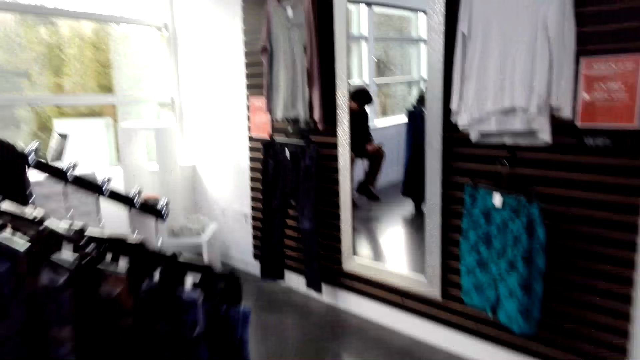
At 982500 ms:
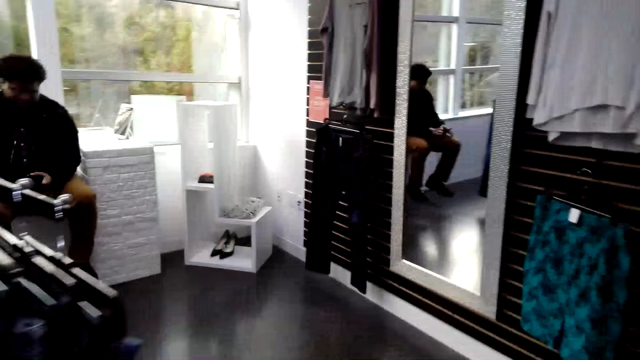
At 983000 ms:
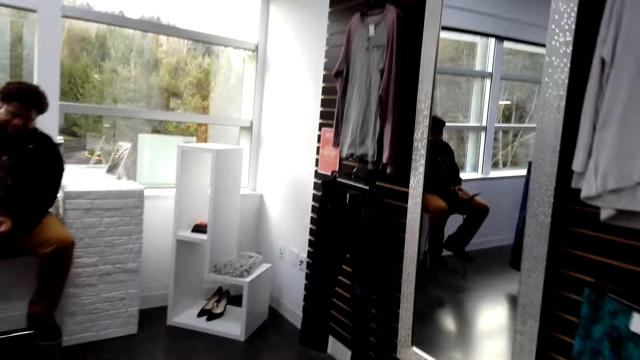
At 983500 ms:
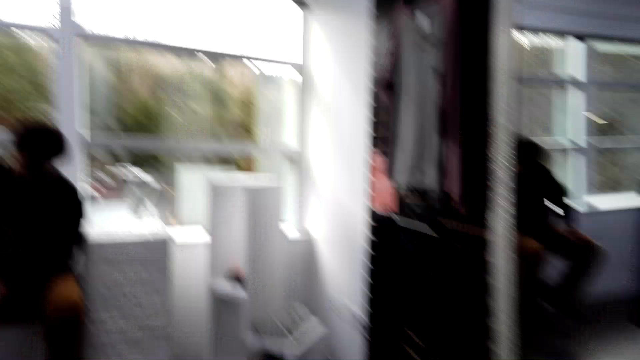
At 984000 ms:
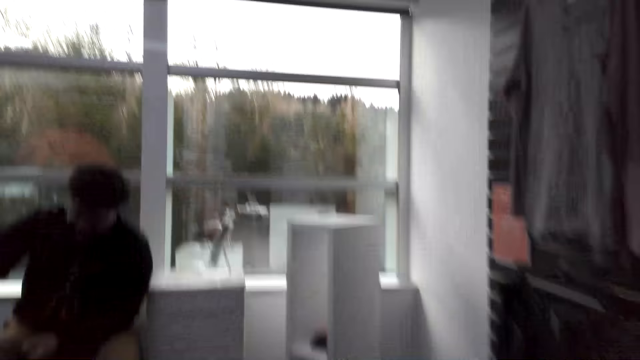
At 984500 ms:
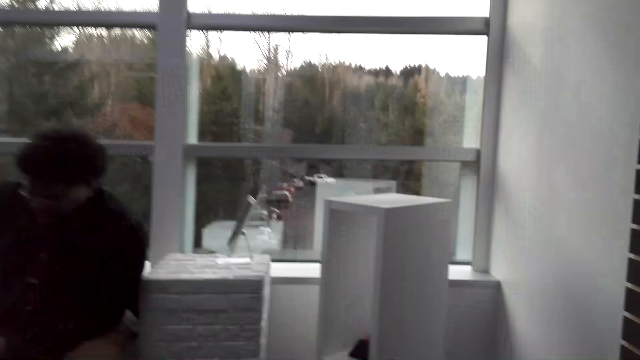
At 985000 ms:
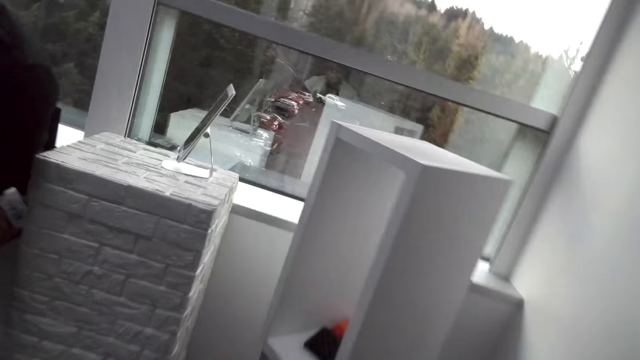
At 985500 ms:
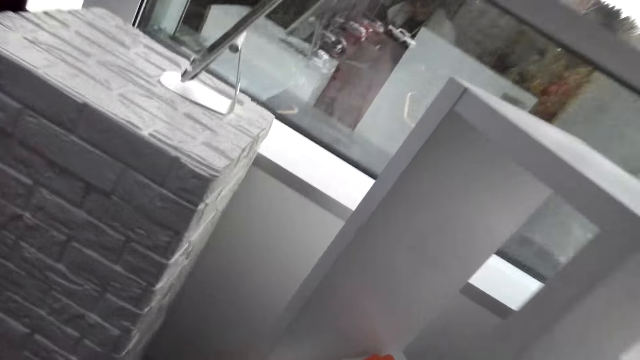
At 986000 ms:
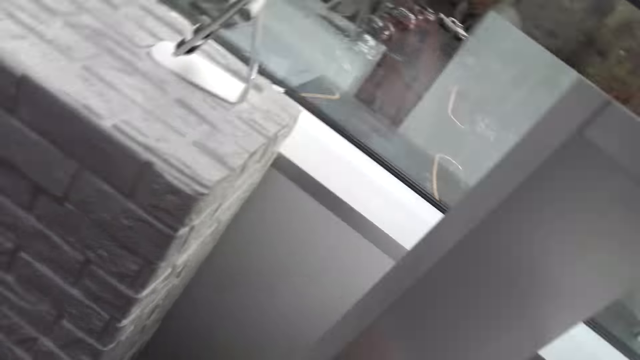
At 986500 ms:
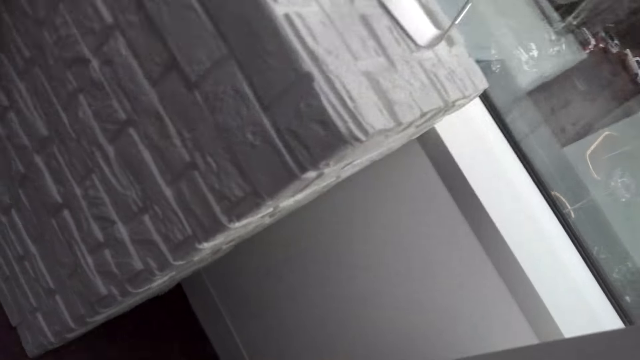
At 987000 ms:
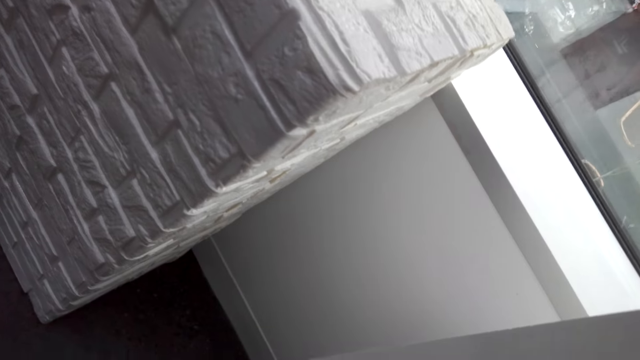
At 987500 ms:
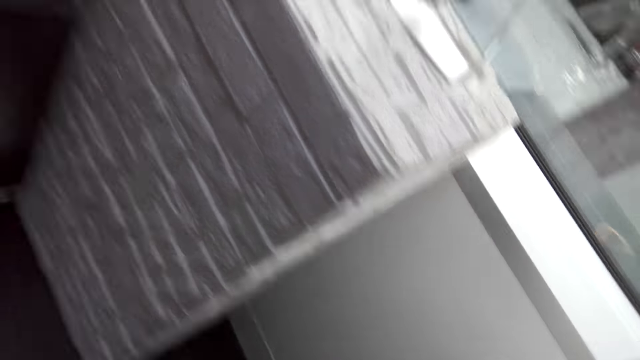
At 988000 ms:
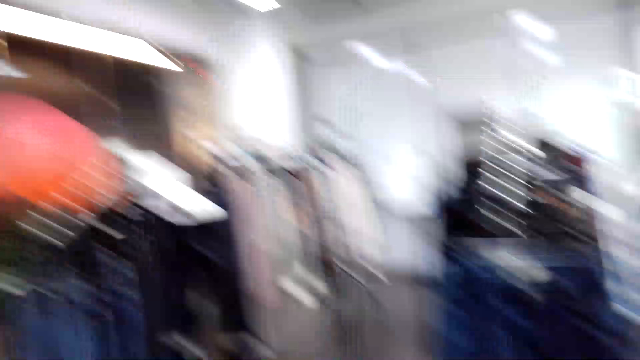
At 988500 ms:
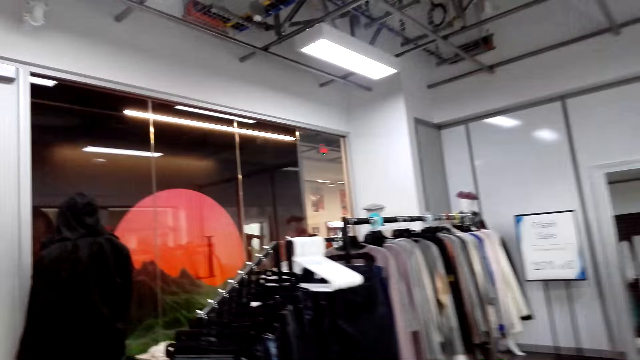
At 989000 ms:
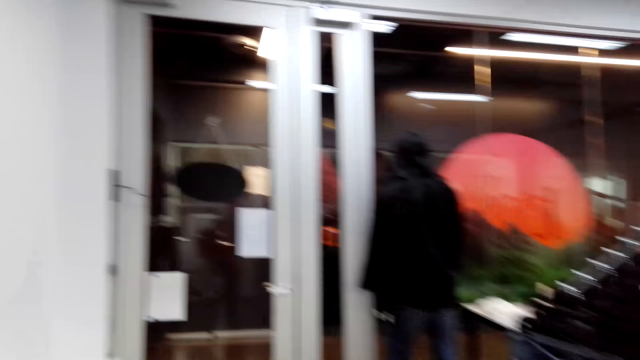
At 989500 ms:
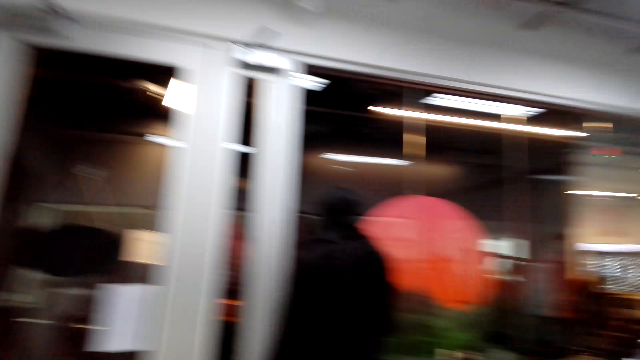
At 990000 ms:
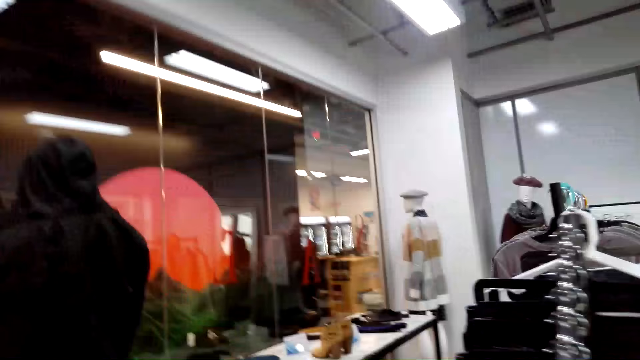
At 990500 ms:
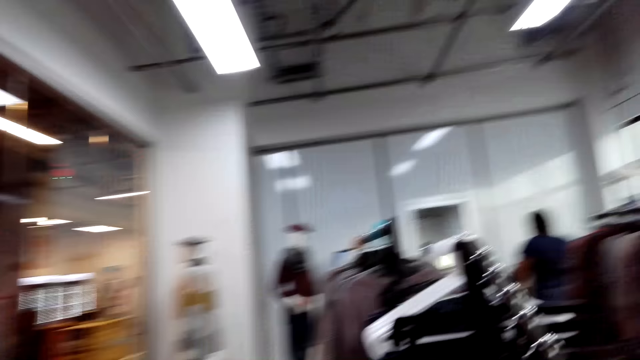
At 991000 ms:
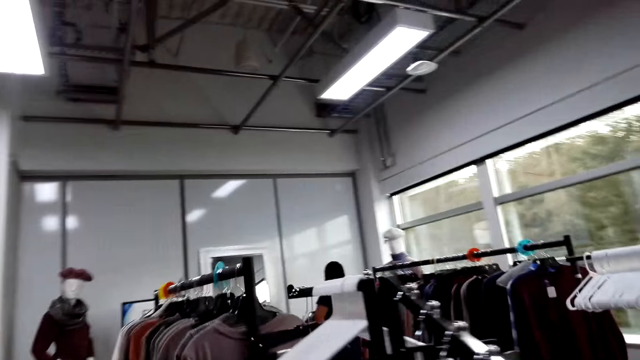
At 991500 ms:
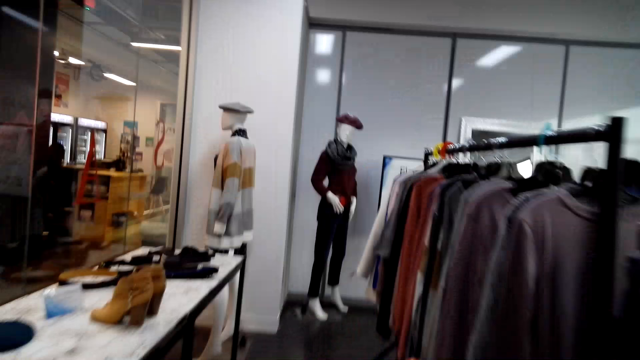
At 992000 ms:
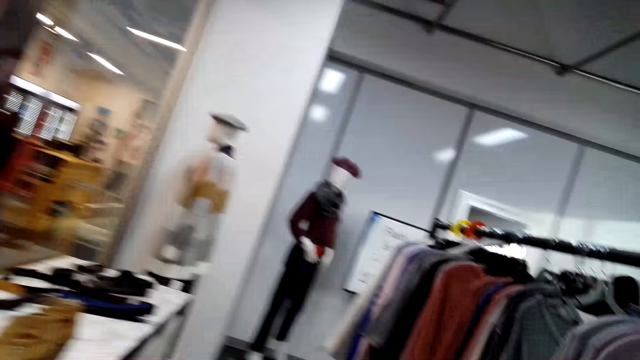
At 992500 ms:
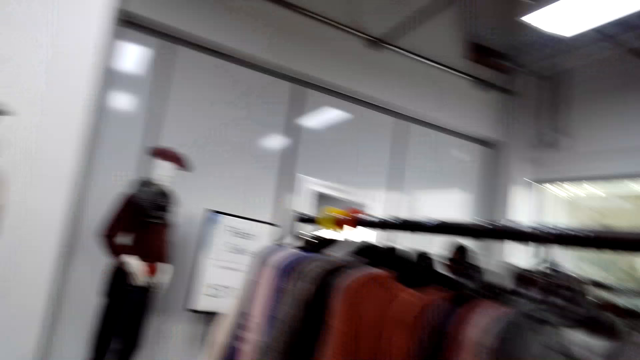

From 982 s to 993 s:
A man sits down. The camera wearer picks up a purse. They walk around the clothes shop.

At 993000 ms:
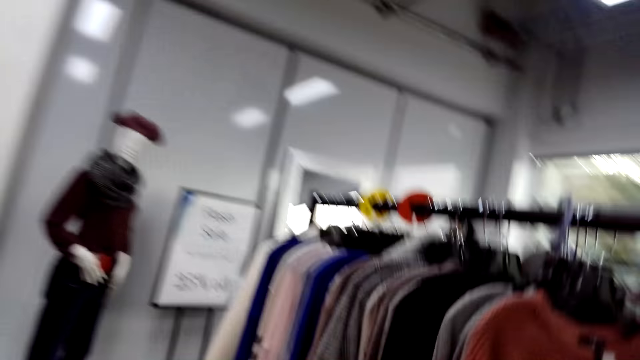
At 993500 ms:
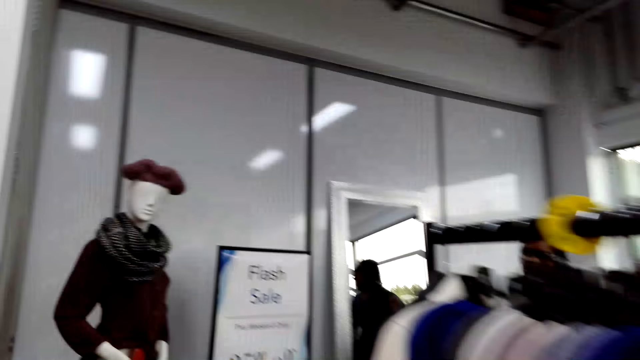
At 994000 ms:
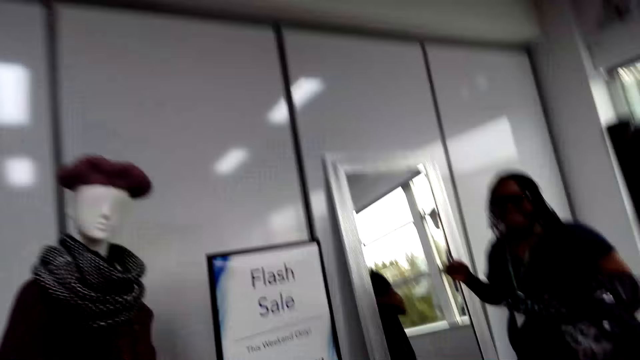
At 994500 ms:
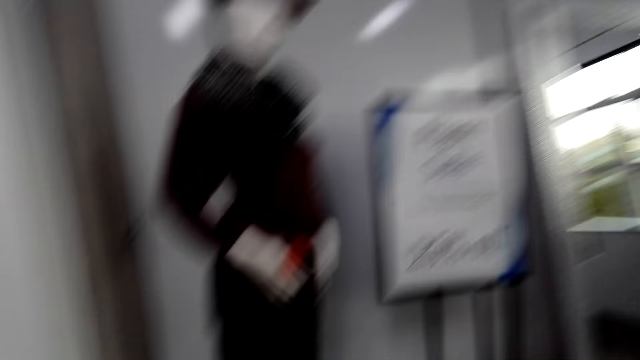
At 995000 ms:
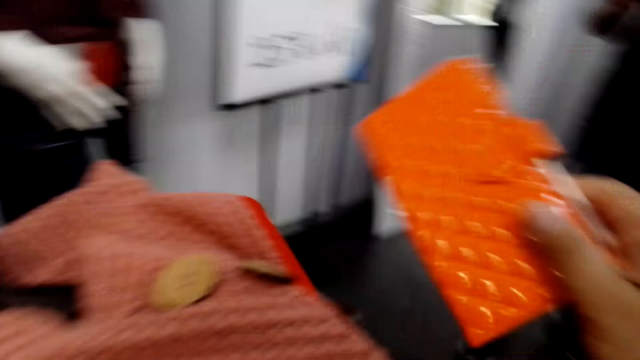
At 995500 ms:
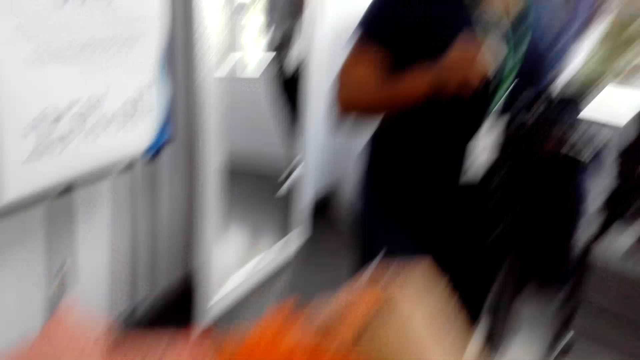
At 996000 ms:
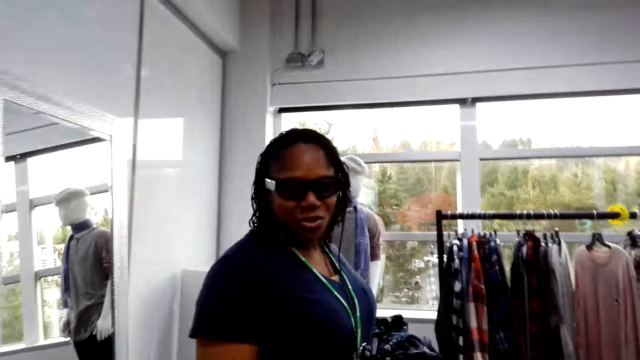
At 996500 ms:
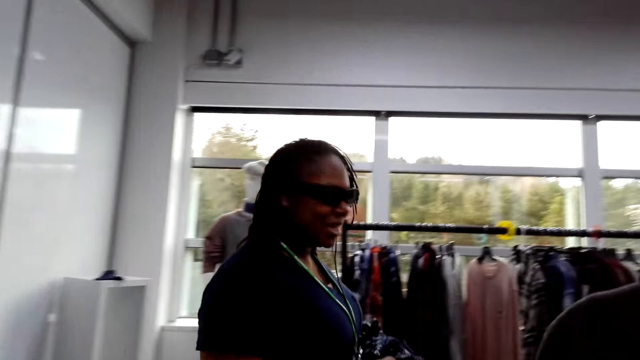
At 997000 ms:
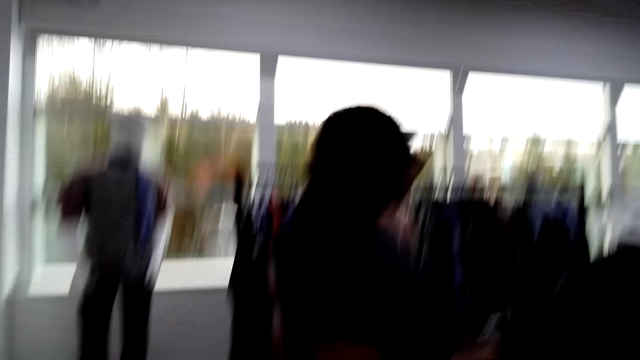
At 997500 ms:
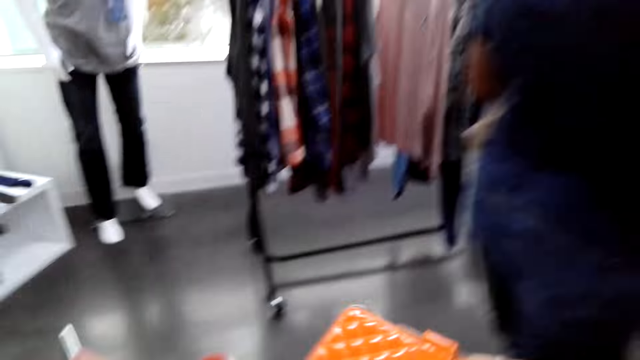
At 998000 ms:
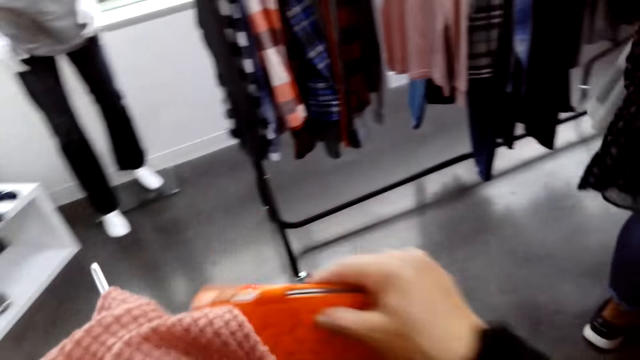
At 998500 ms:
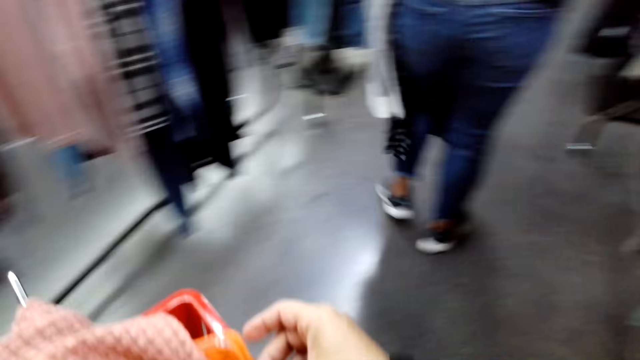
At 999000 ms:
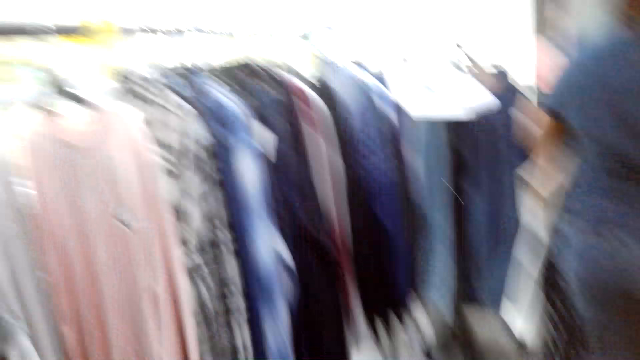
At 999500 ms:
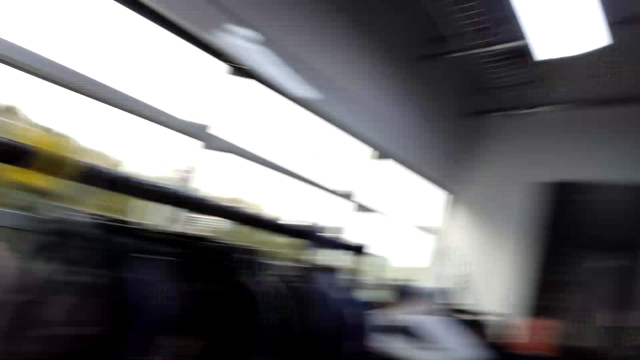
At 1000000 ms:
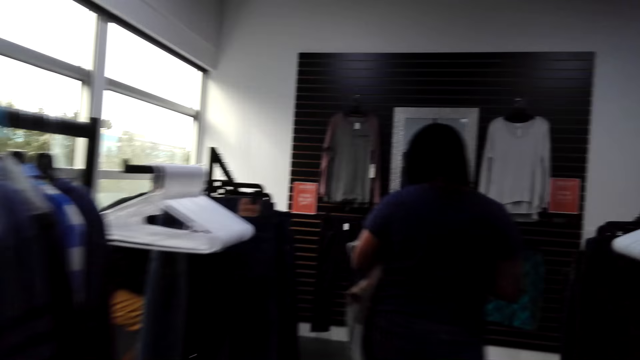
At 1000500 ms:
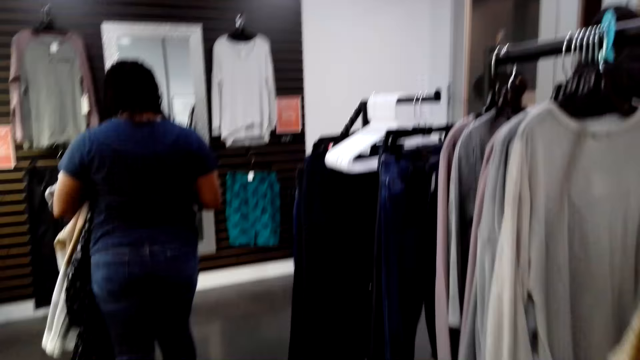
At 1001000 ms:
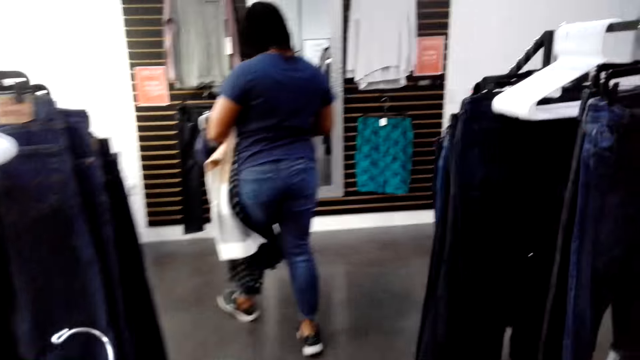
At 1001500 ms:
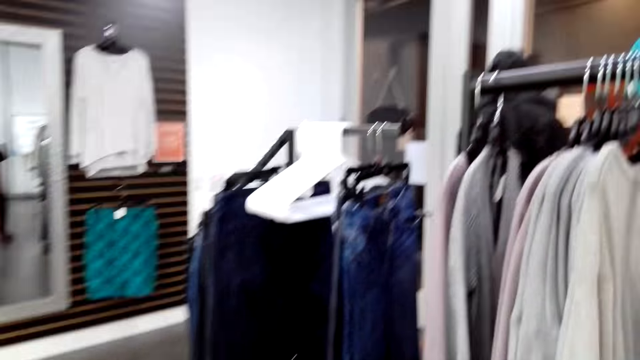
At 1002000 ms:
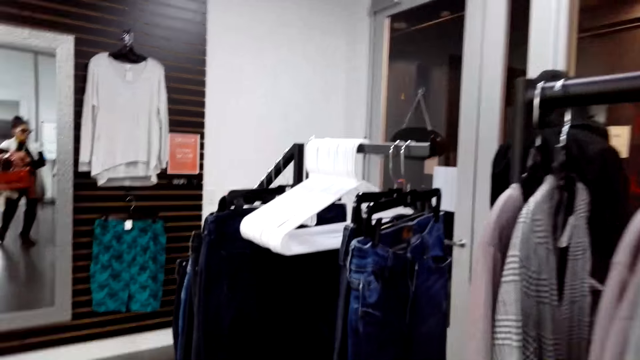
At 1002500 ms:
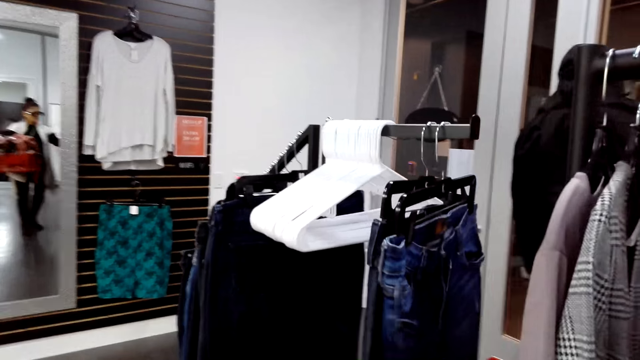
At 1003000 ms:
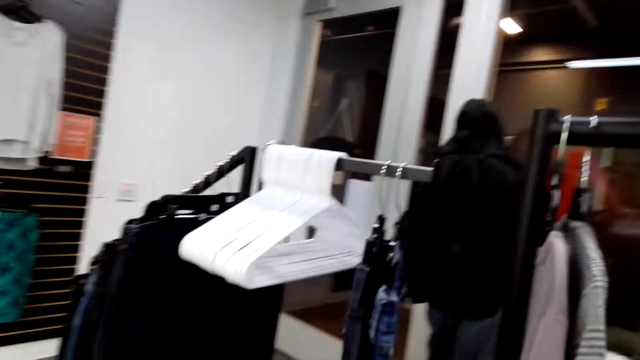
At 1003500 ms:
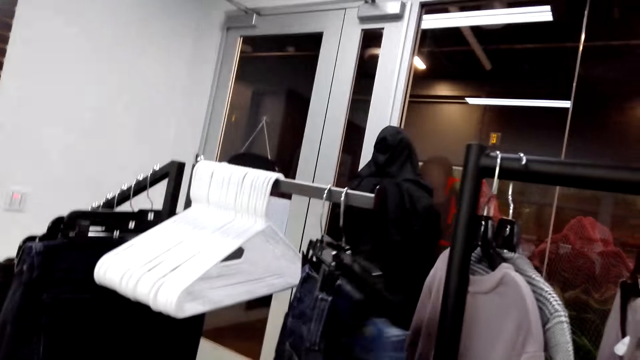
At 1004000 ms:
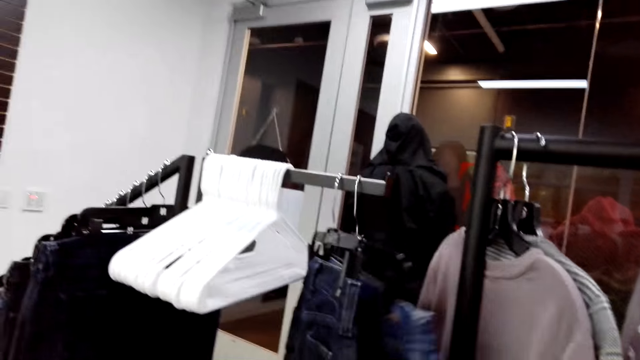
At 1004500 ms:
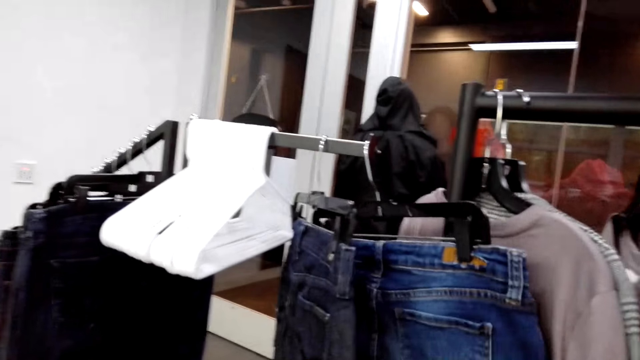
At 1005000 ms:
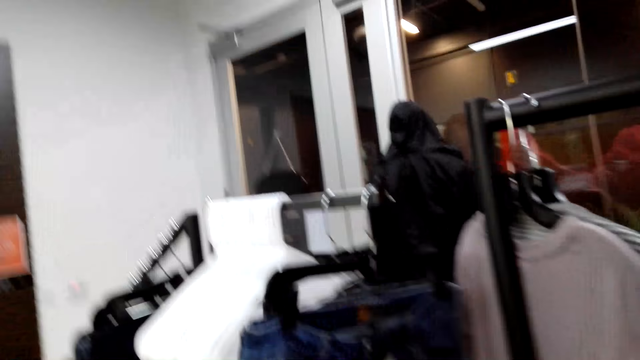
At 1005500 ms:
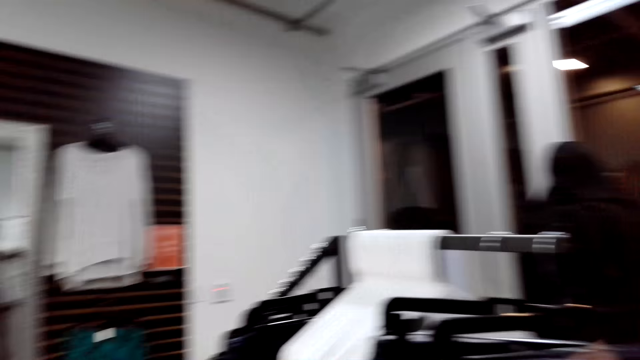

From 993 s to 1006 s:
The camera wearer holds a purse. They put the purse in the bucket. They walk around, sort clothes on a hanger stand, and look at the jeans on the line.
